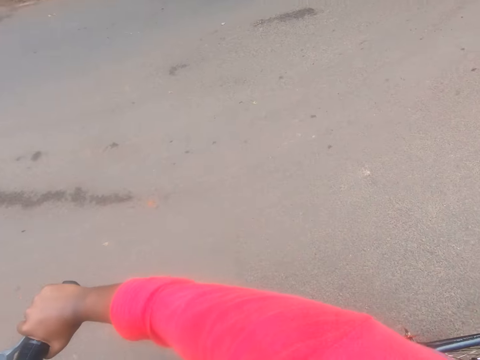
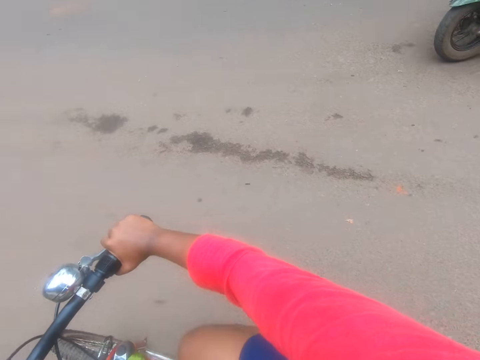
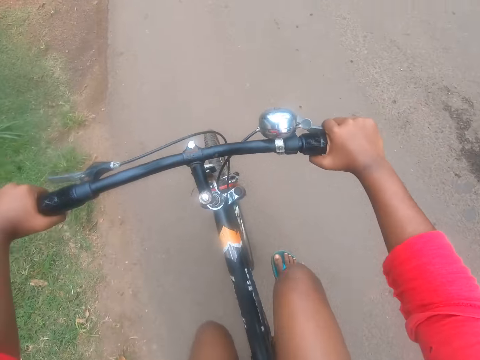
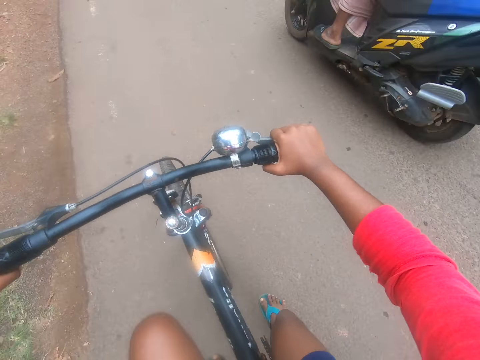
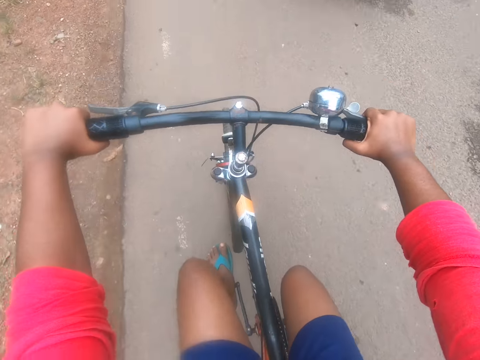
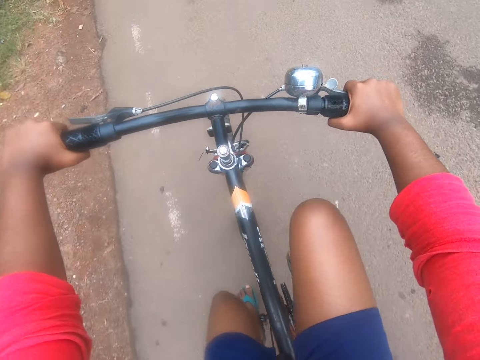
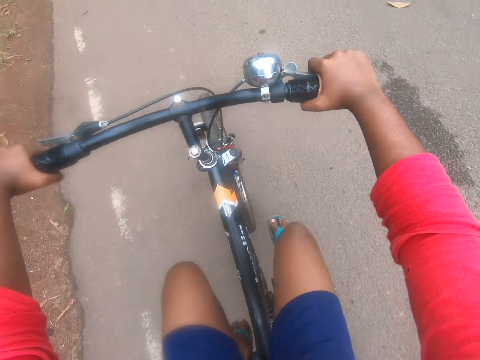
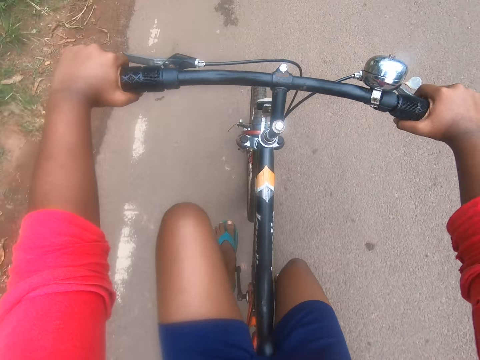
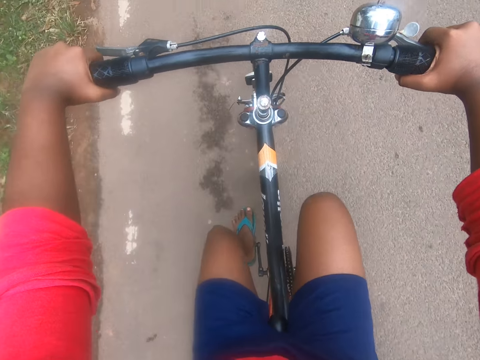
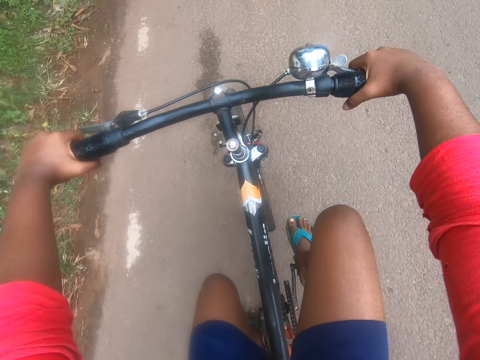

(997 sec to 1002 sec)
The camera wearer pedals the bicycle forward on the road. He returns his left hand to the wheel handle.

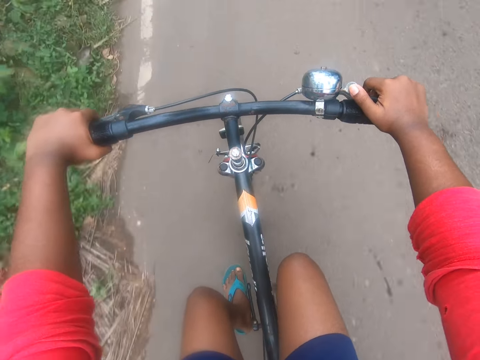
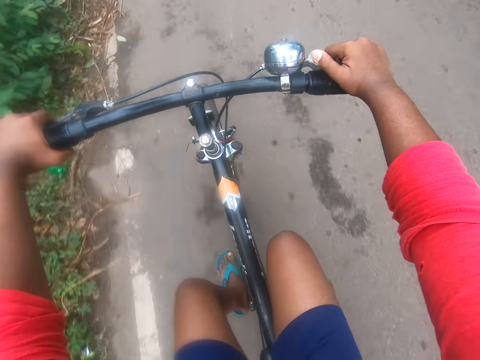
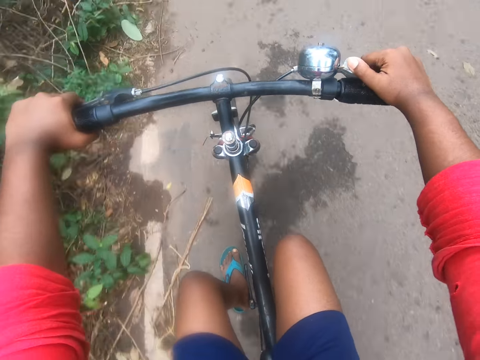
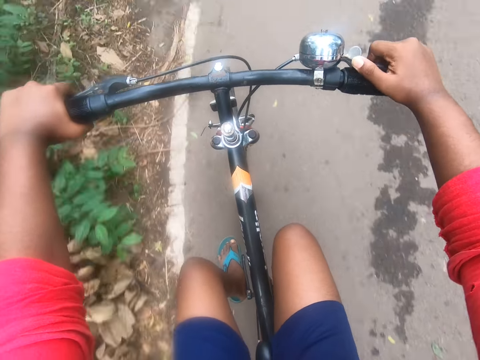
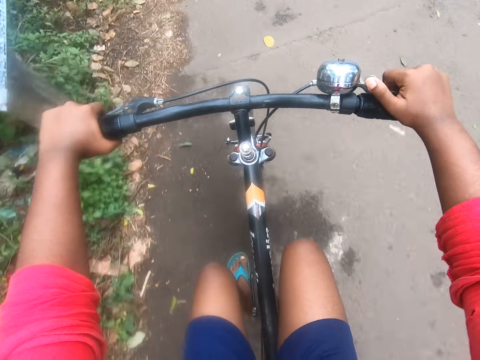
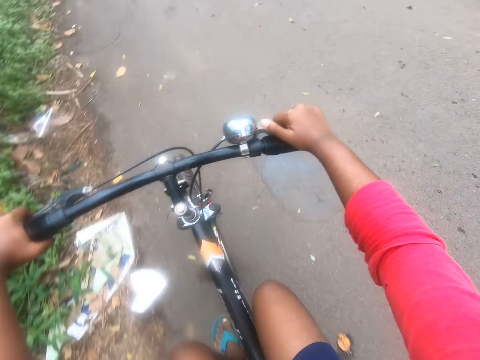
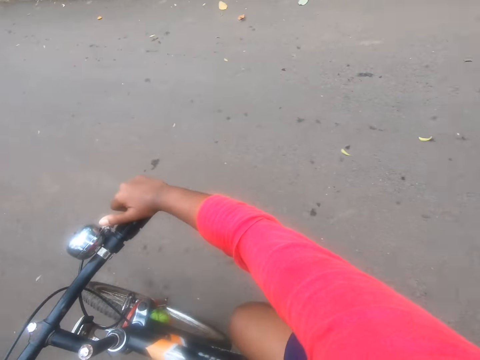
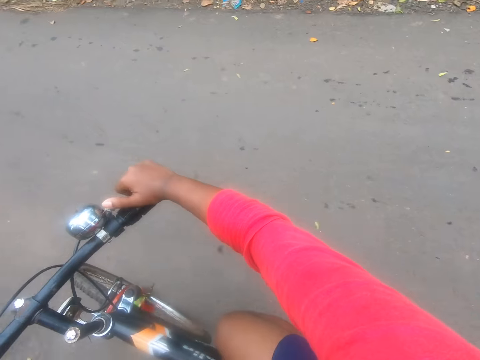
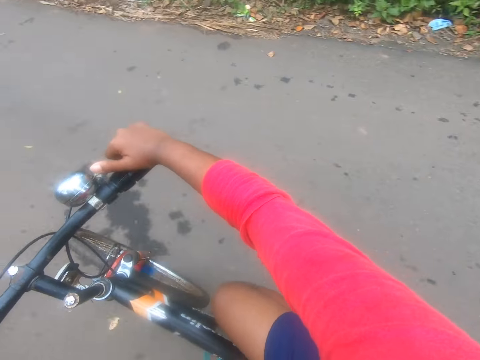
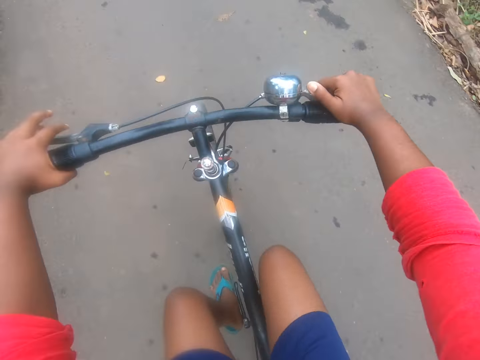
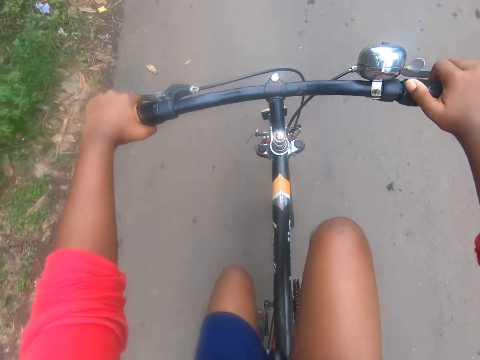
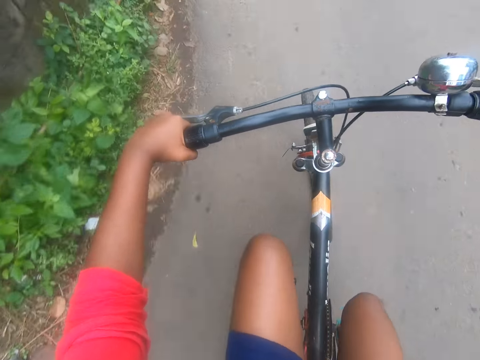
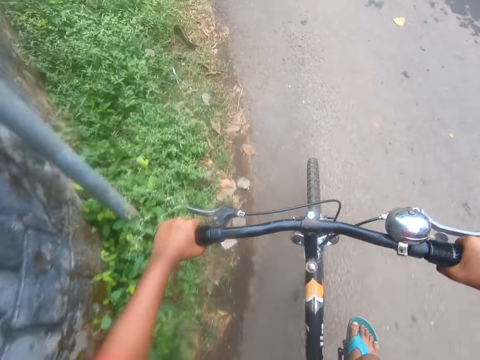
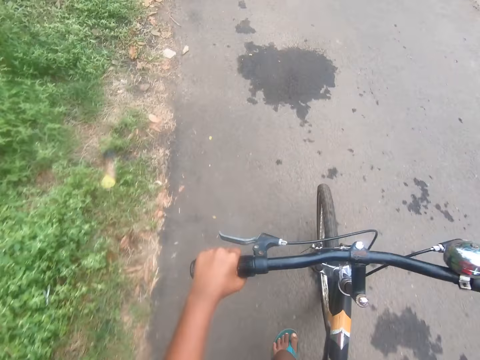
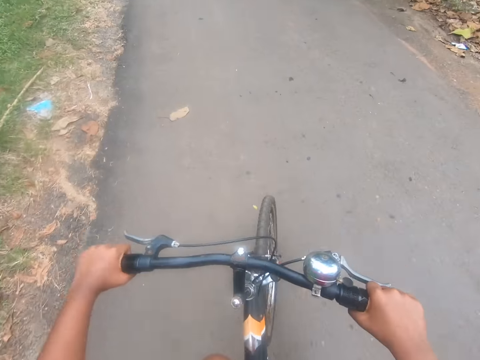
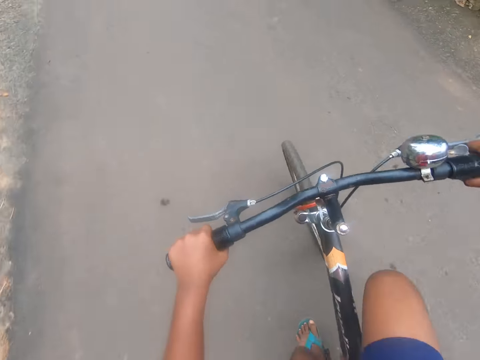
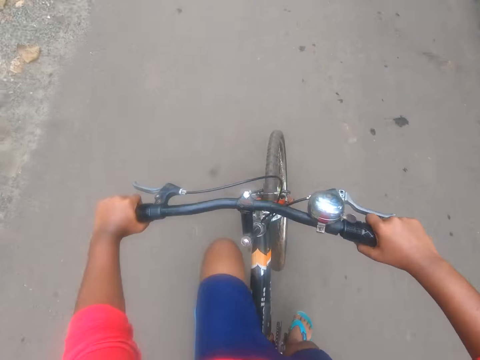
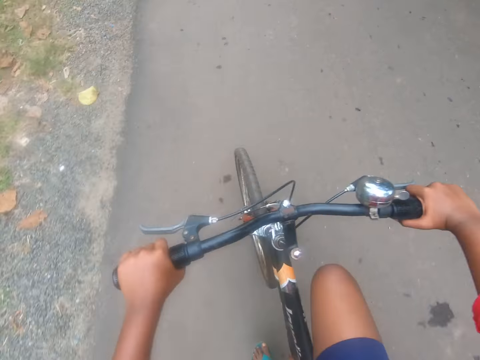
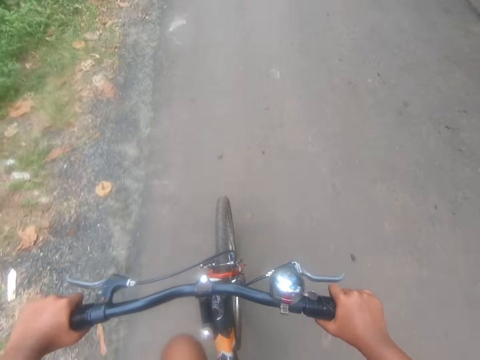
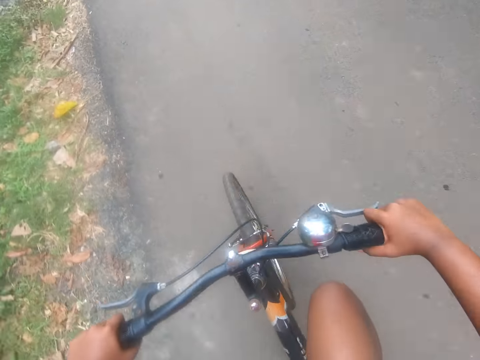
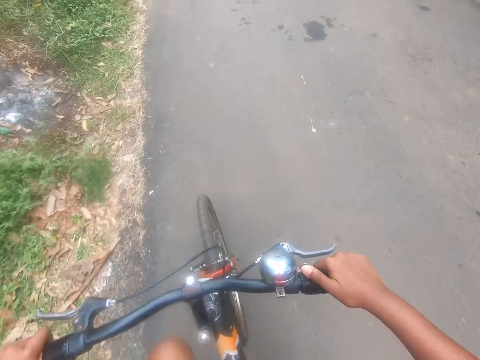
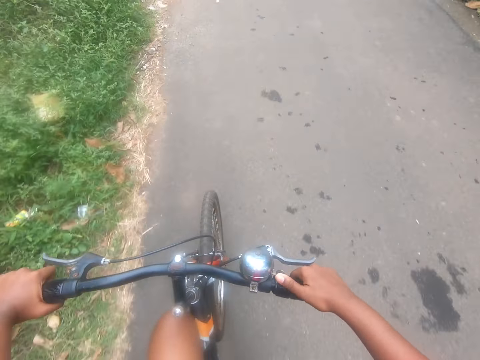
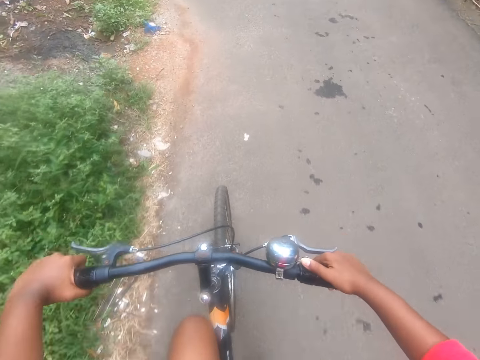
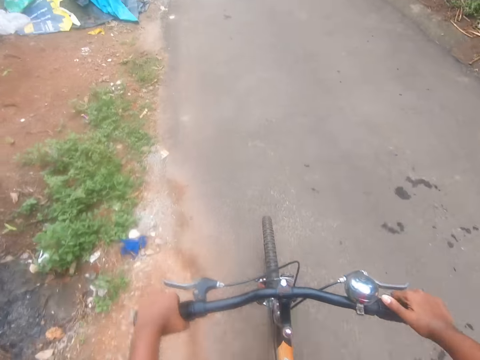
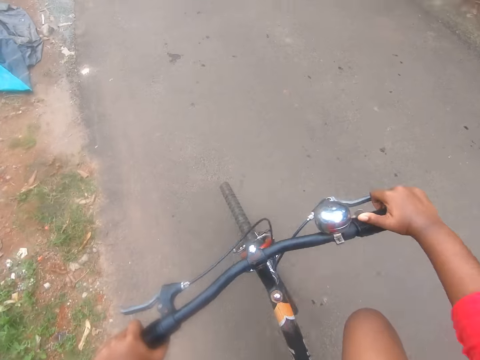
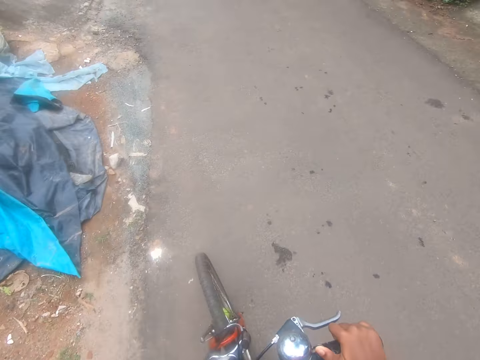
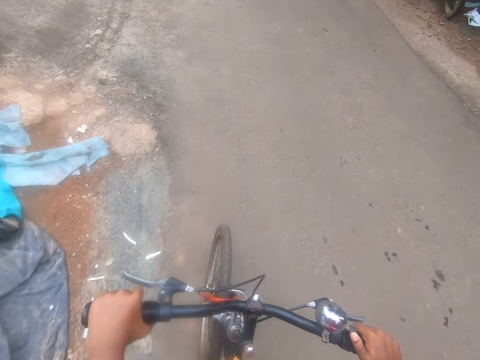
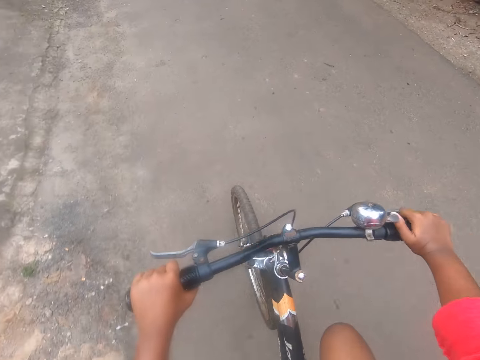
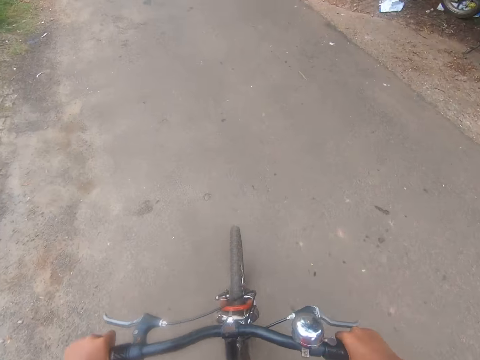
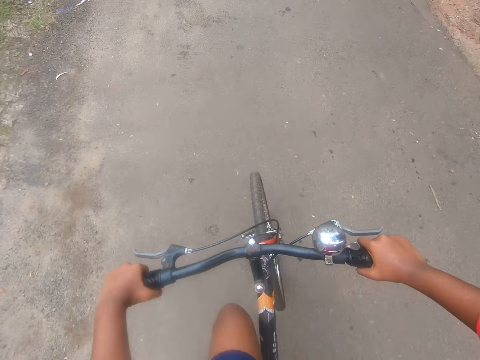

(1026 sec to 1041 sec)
The camera wearer rings the bicycle's bell with his hand. He pedals the bicycle forward on the road. He rings the bicycle's bell with his hand. He pedals the bicycle forward on the road. He rings the bicycle's bell with his hand. He pedals the bicycle forward on the road.

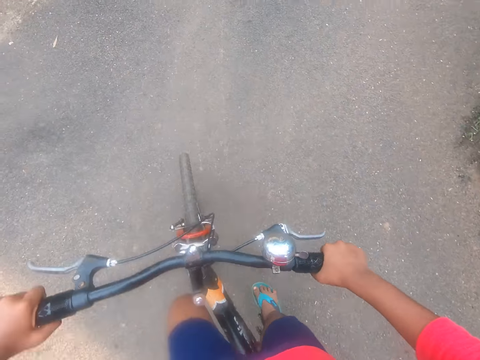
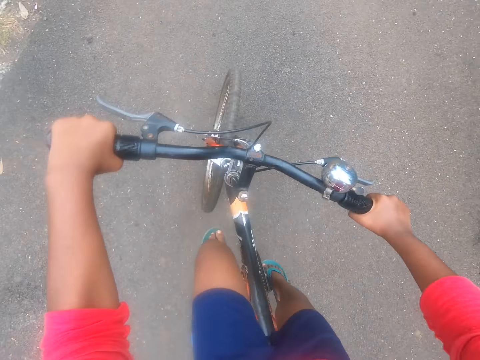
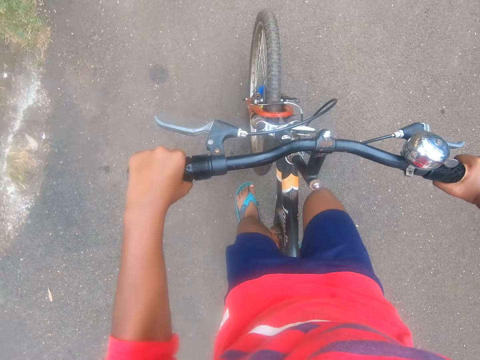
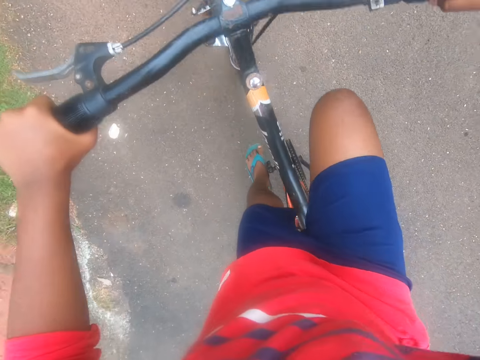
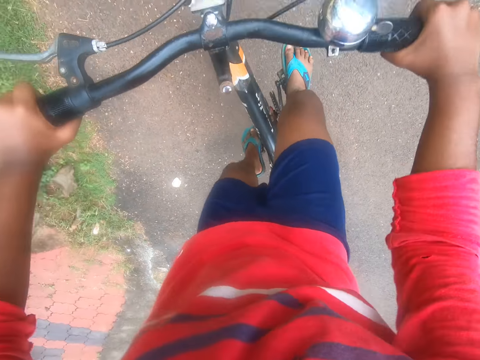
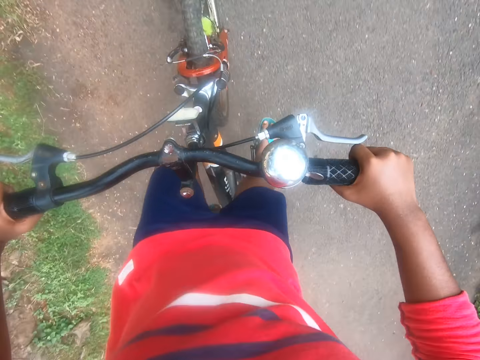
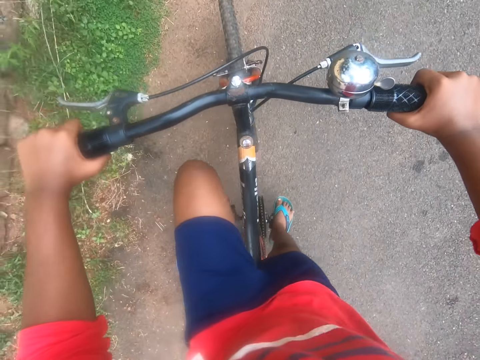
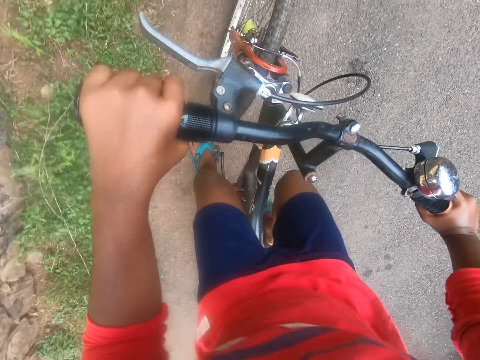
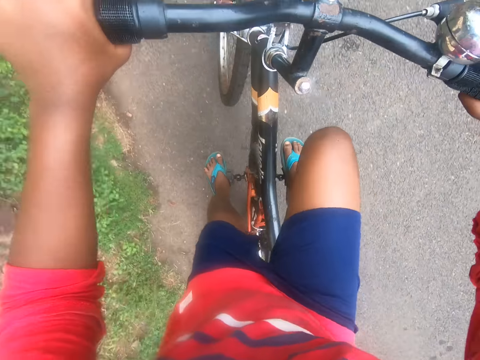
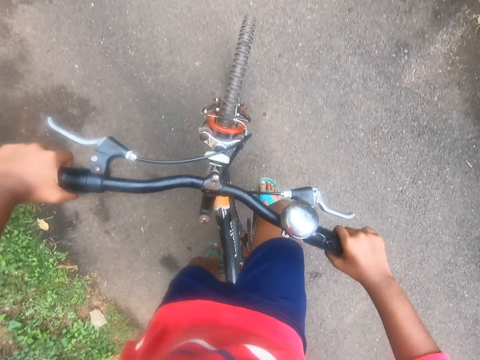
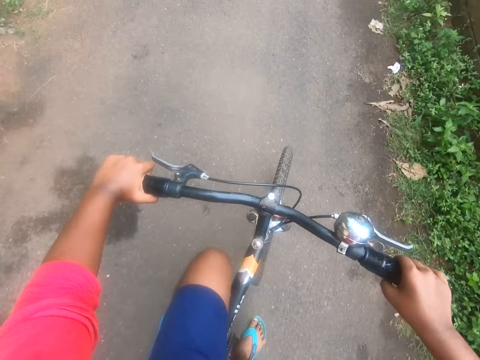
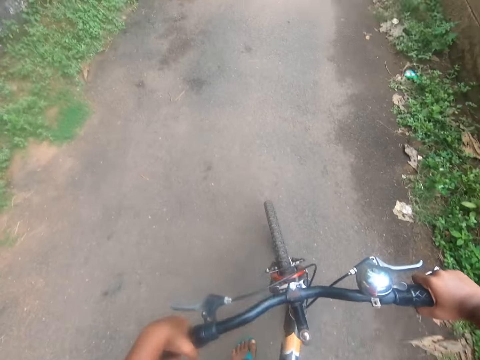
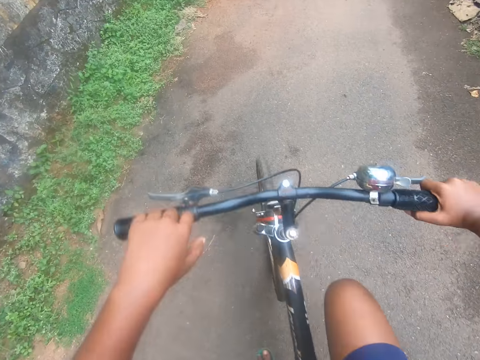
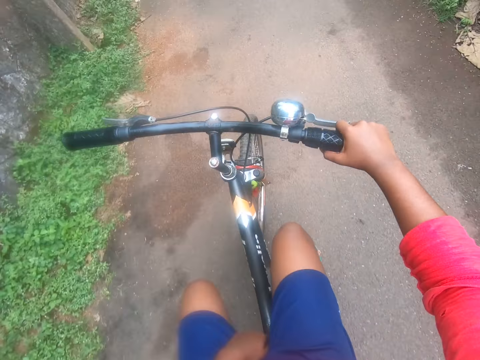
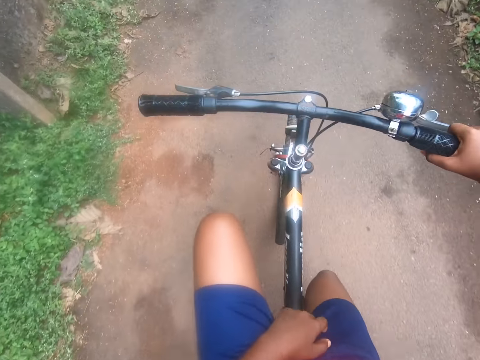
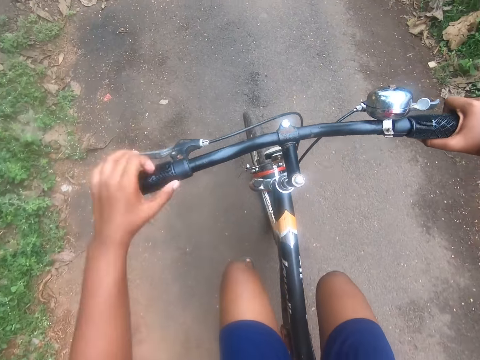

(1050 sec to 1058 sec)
The camera wearer turns right into another street. He continues riding the bicycle on the street. He lets go of the handlebar grip. He pedals the bicycle forward on the road. He puts his left hand between his thighs.
